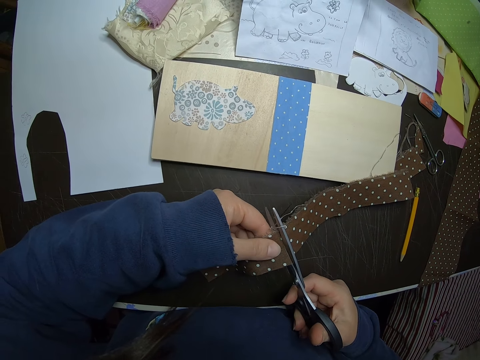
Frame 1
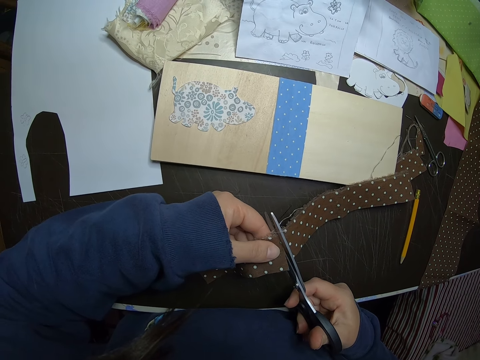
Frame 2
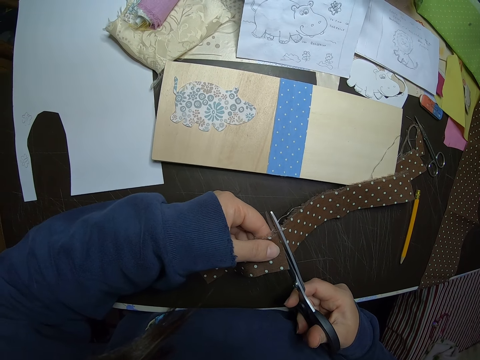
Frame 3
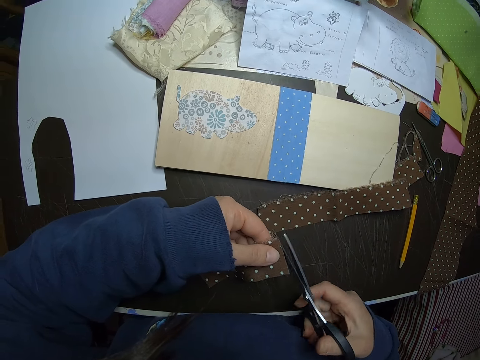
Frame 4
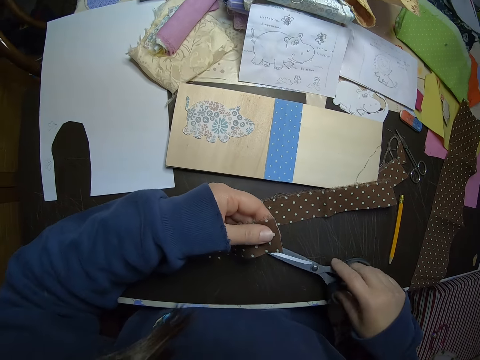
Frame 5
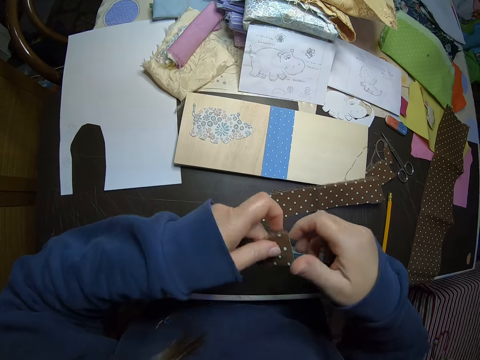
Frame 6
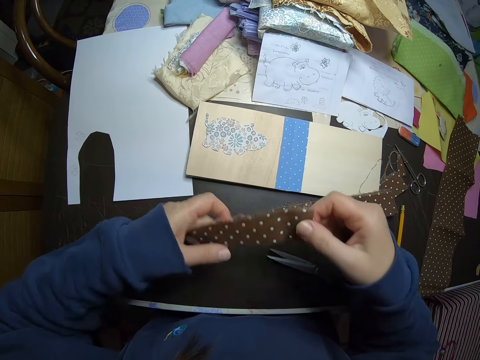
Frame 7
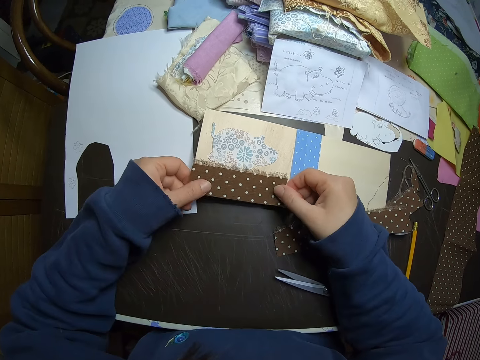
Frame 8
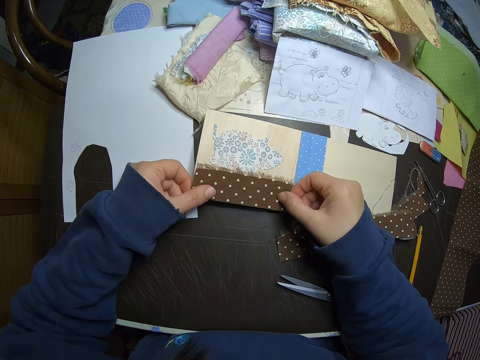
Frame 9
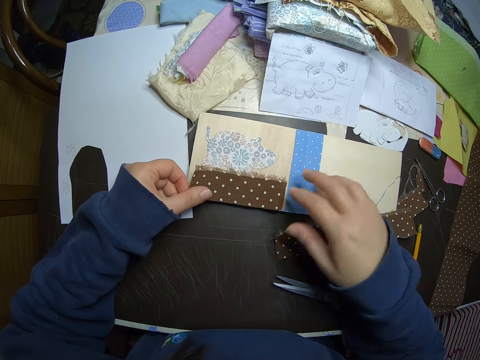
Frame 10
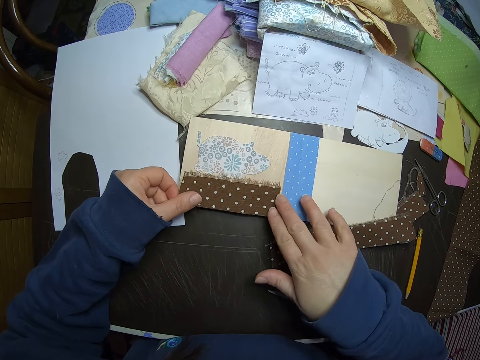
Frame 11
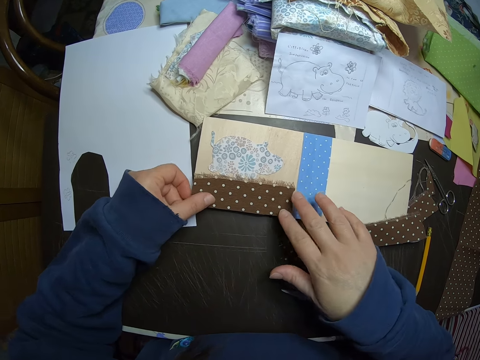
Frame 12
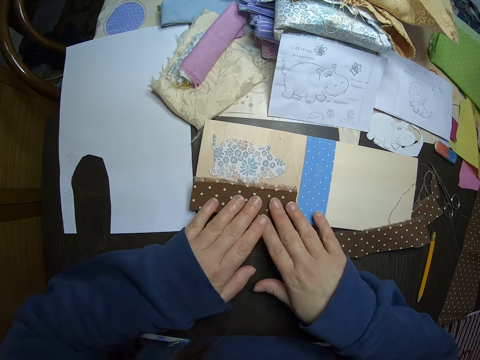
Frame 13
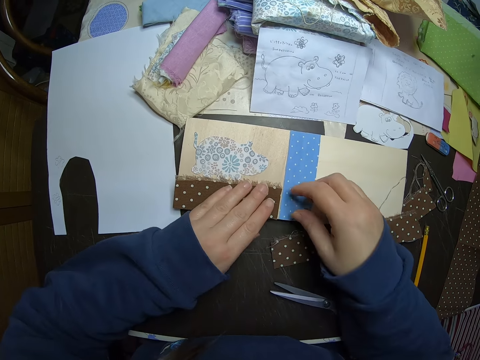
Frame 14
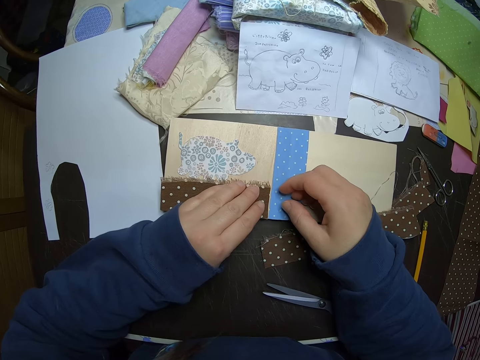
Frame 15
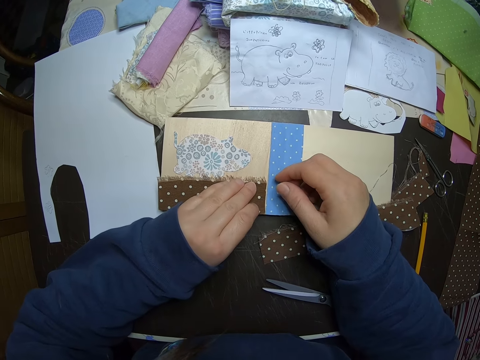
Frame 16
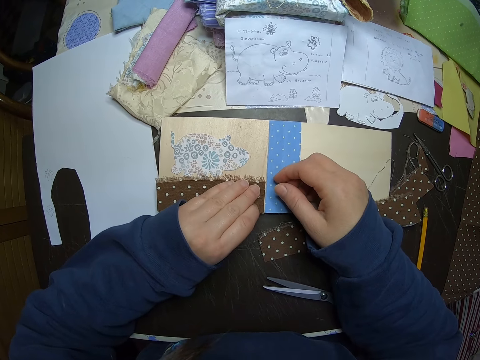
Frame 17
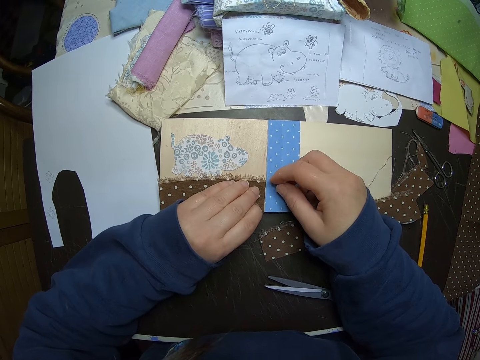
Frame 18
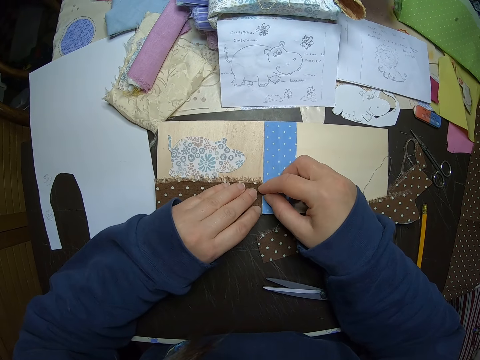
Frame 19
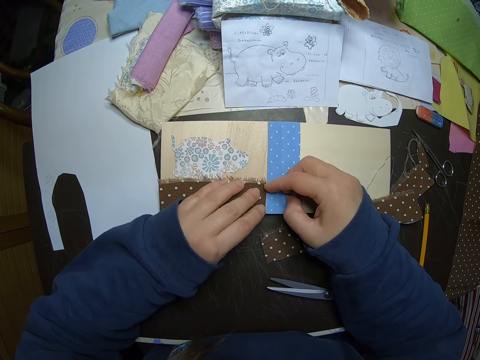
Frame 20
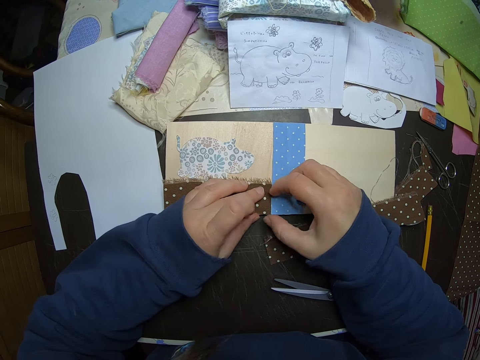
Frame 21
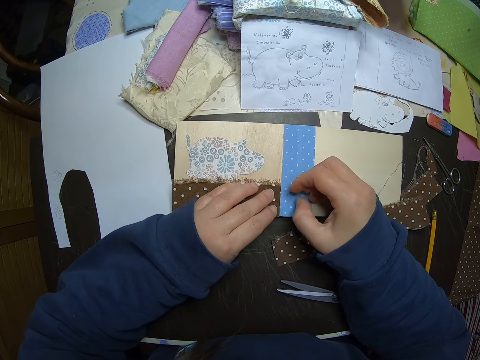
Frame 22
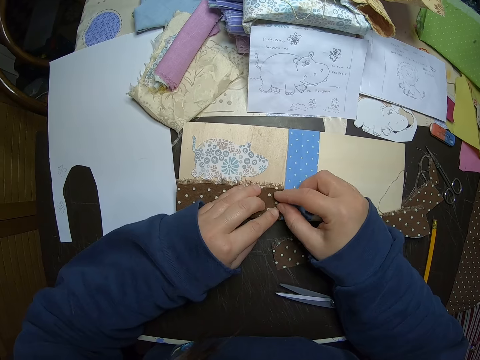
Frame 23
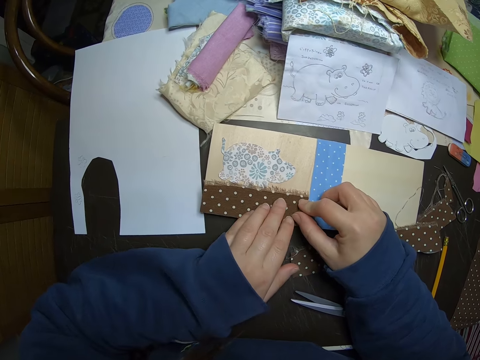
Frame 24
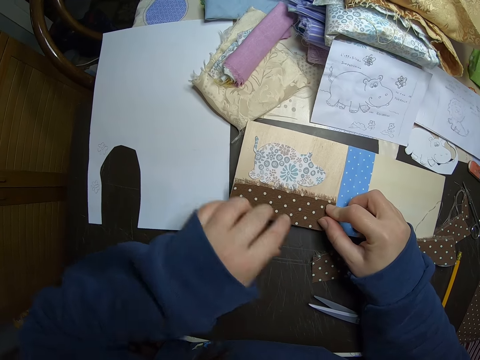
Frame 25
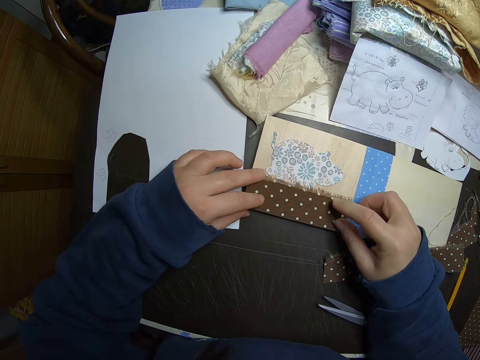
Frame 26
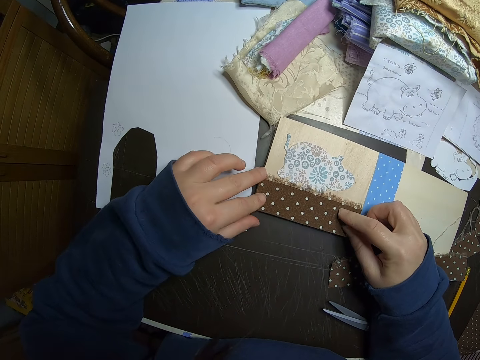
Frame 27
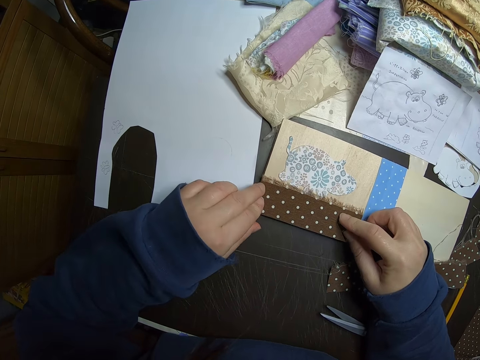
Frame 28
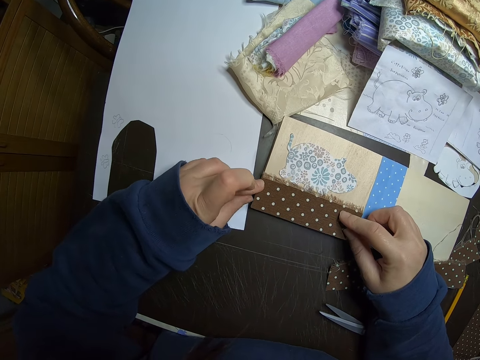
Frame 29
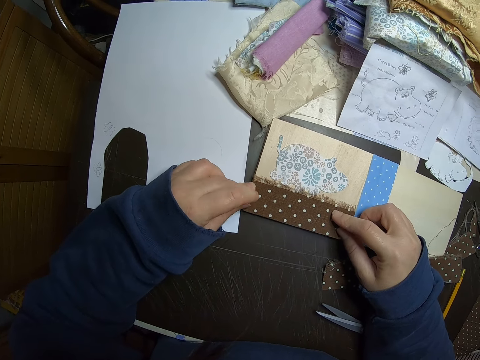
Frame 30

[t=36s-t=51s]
The camera wearer places the scissors on the table. They place the cloth on the card with both hands. They align the polka dot cloth on the card.

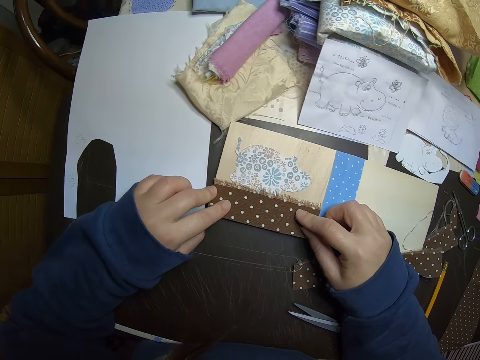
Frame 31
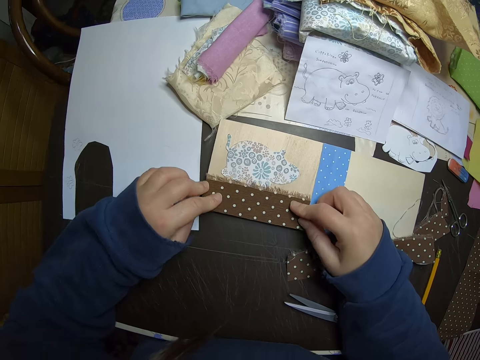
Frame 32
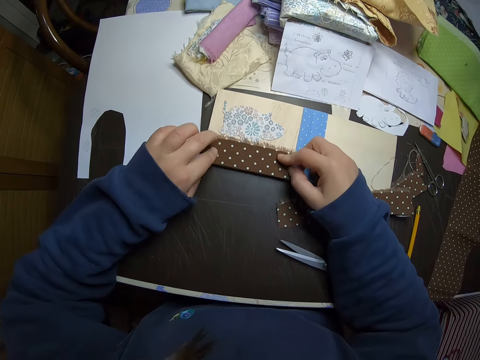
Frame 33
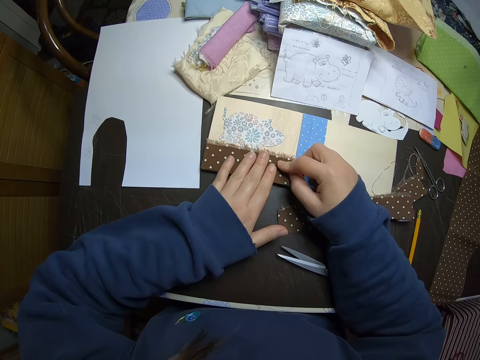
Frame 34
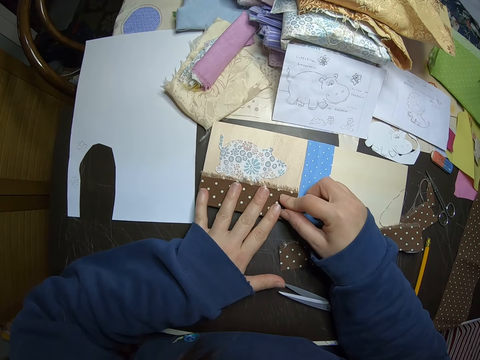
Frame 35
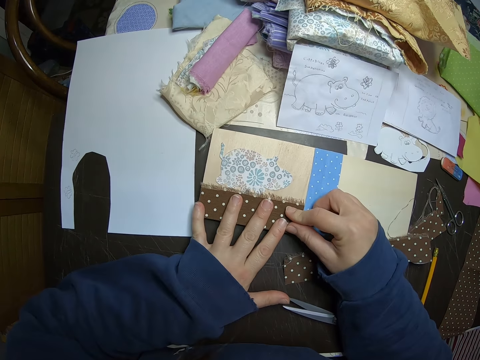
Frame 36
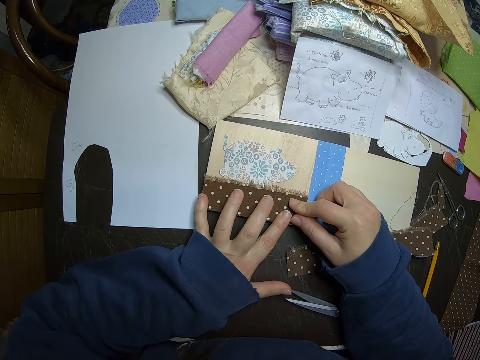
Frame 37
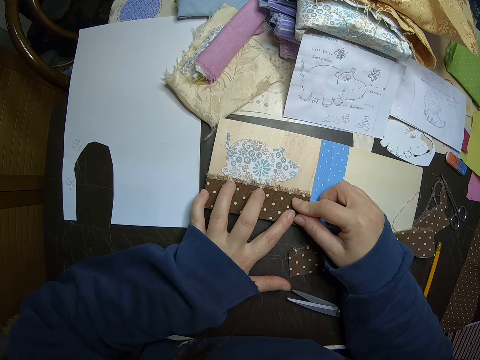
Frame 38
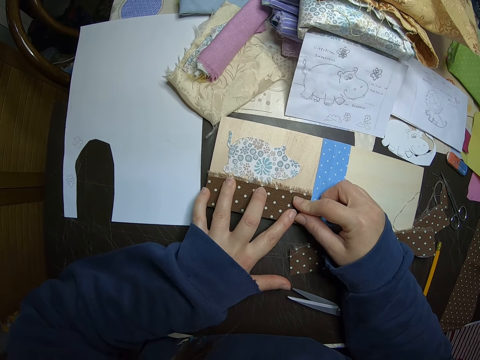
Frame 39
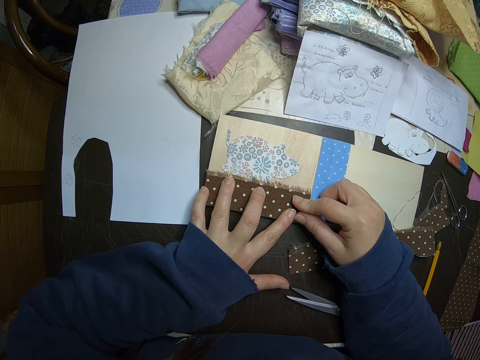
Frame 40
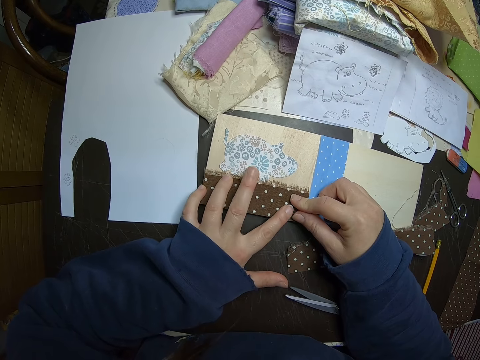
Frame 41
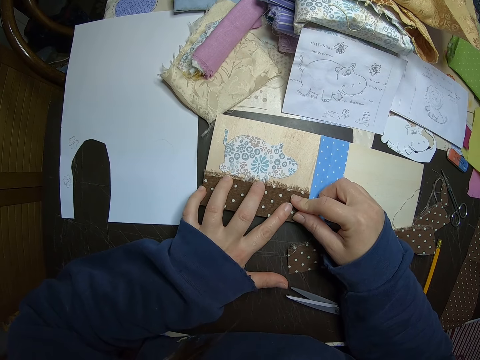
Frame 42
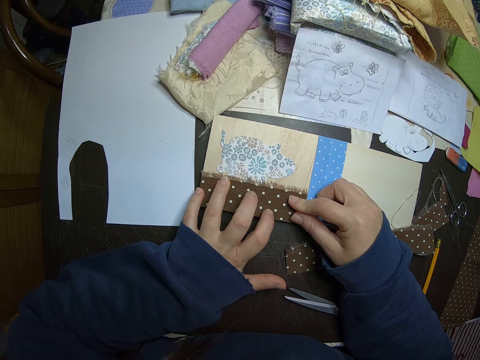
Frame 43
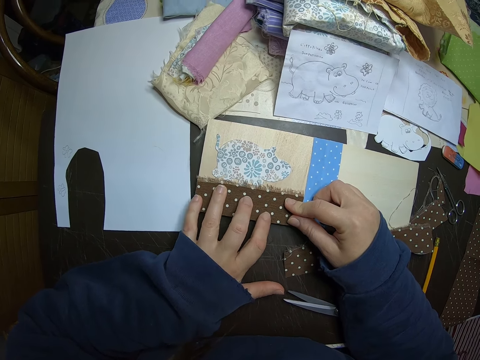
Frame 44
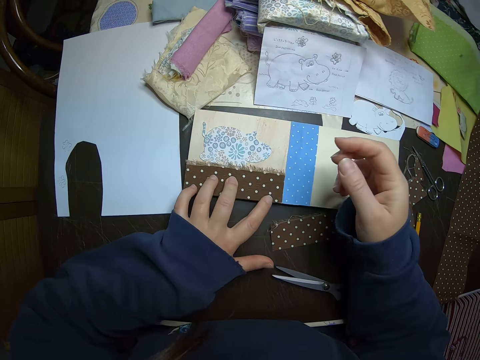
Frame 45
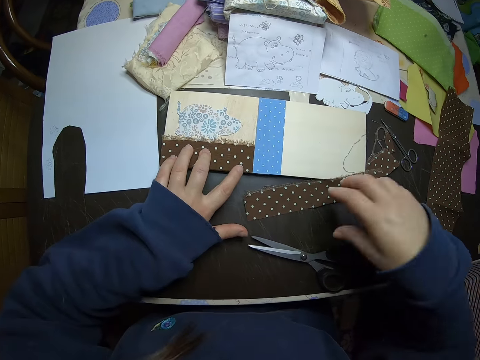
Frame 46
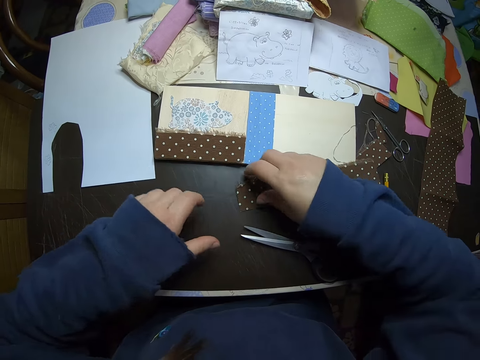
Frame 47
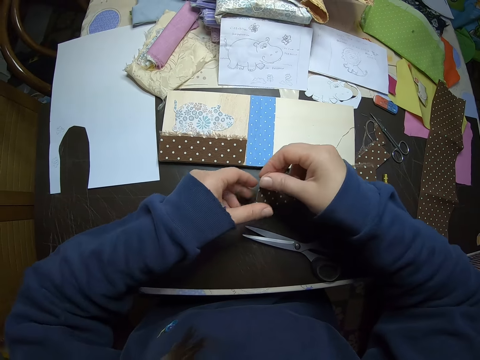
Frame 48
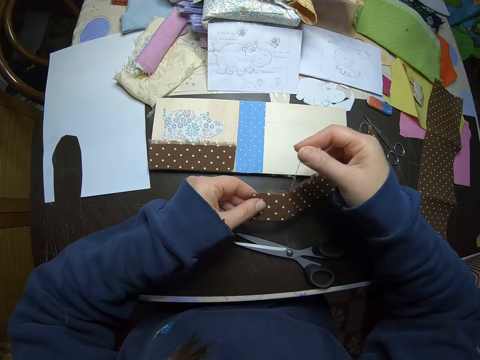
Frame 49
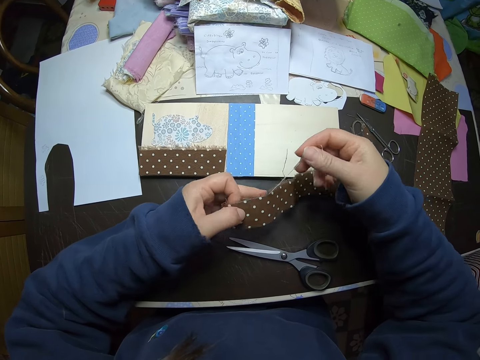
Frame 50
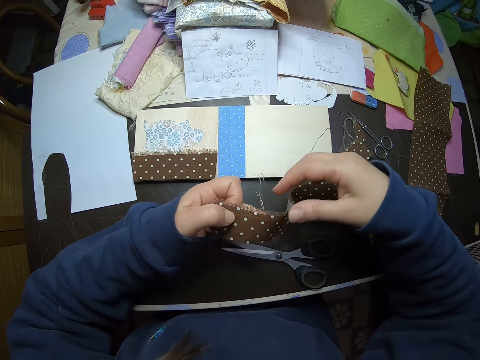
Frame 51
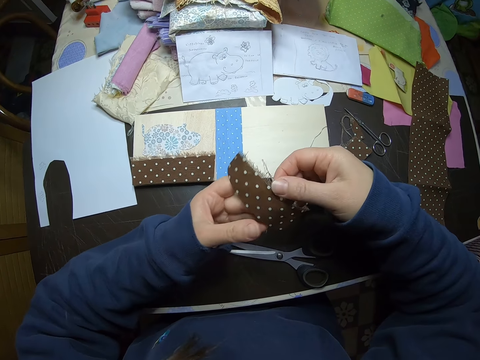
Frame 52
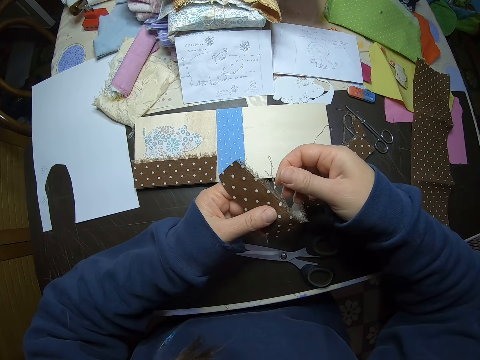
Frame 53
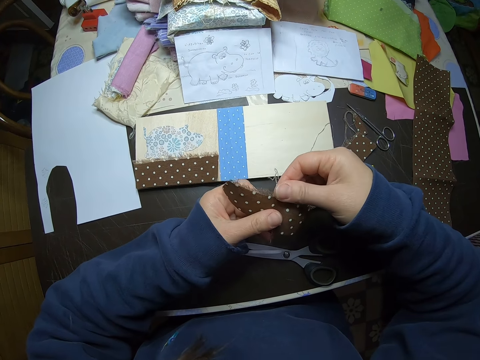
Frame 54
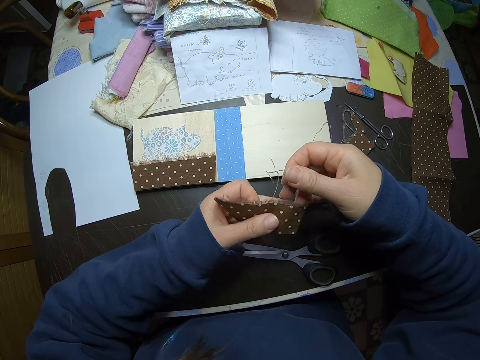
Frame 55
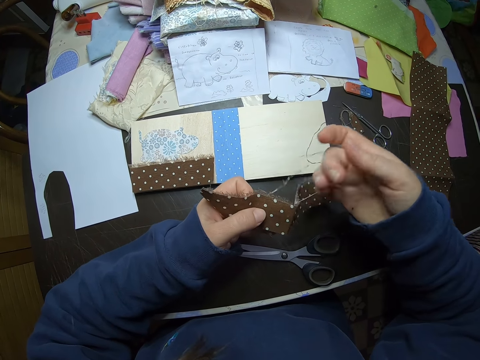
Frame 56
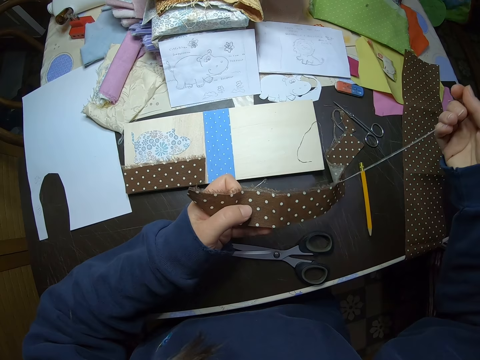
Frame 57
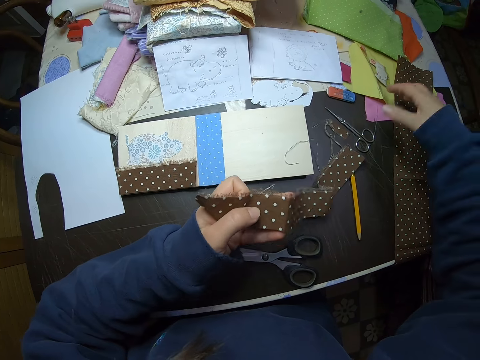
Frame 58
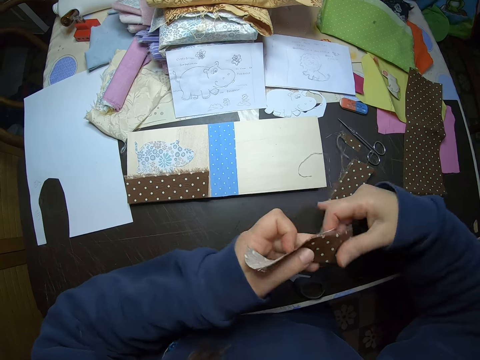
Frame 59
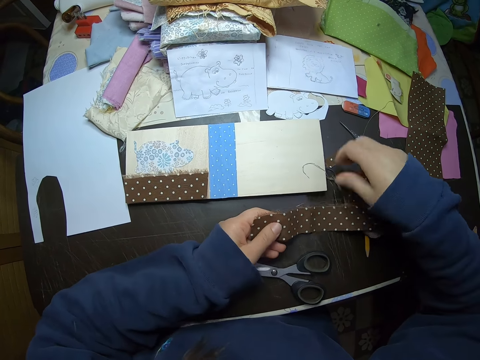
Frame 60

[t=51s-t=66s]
The camera wearer picks up the other part of the polka dot cloth from the table. They pull out threads from the edge of the cloth.
